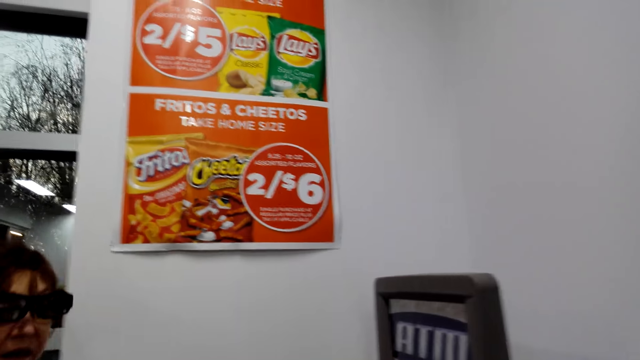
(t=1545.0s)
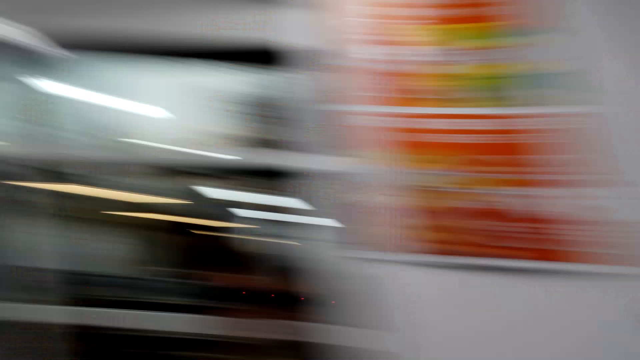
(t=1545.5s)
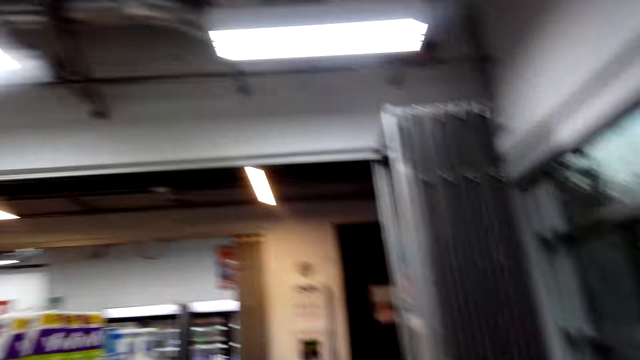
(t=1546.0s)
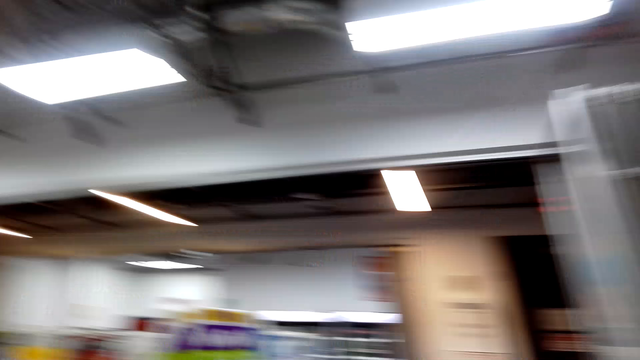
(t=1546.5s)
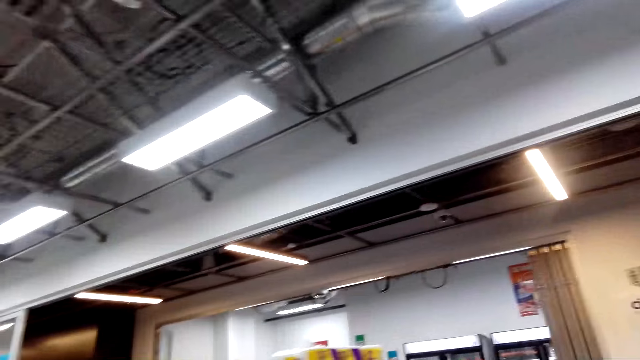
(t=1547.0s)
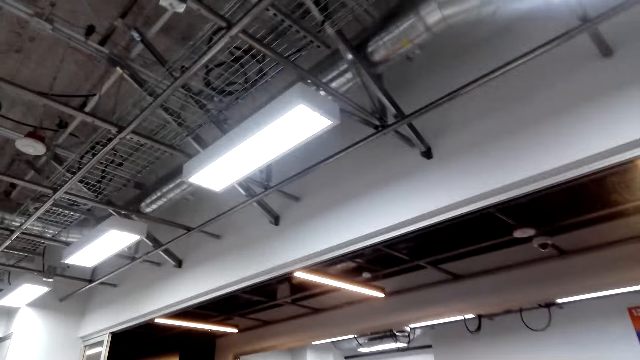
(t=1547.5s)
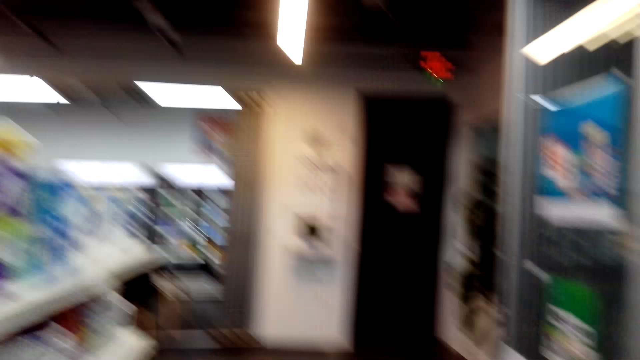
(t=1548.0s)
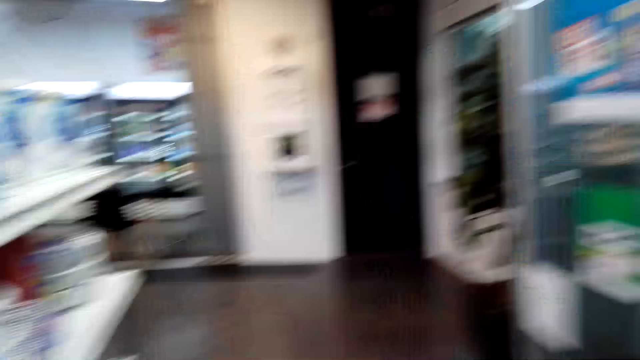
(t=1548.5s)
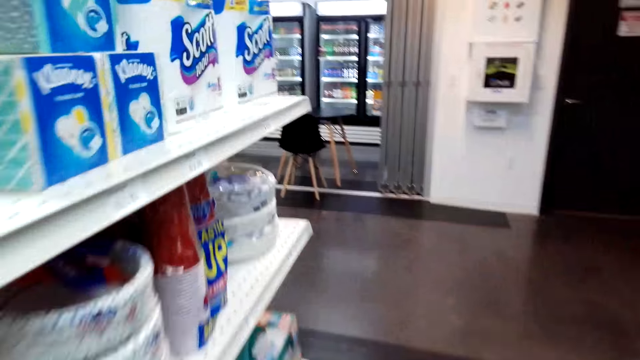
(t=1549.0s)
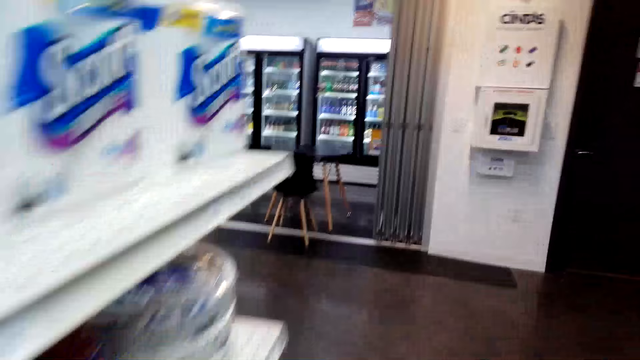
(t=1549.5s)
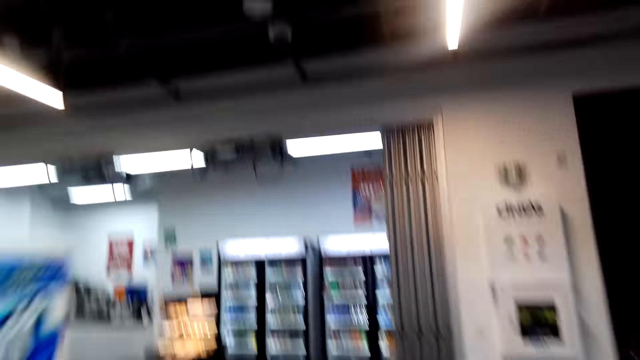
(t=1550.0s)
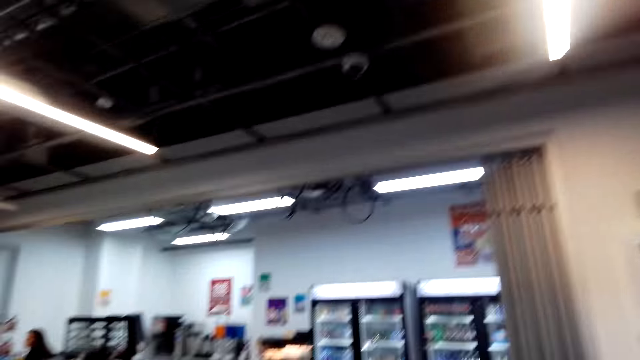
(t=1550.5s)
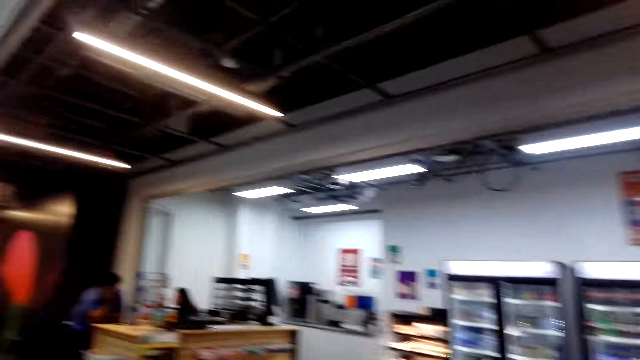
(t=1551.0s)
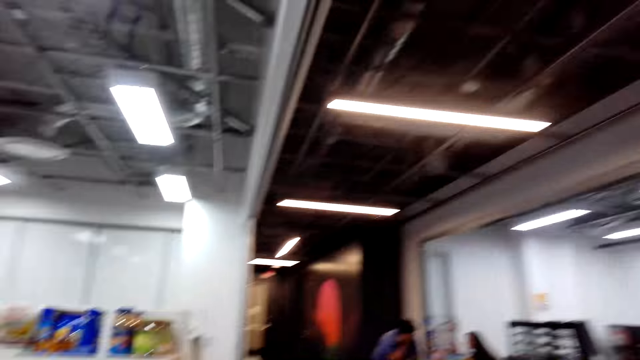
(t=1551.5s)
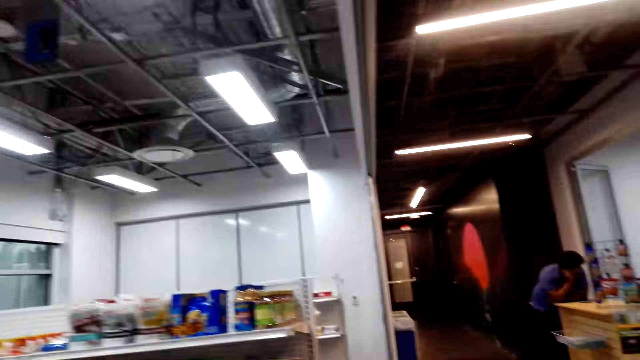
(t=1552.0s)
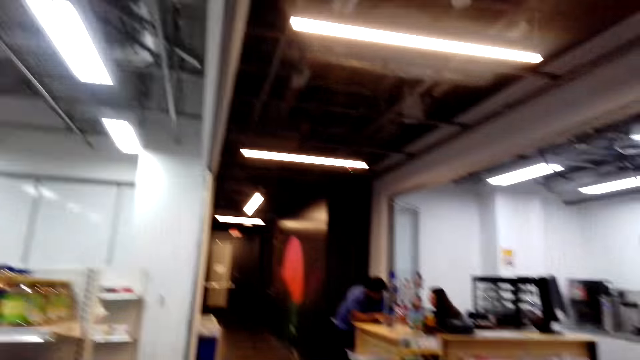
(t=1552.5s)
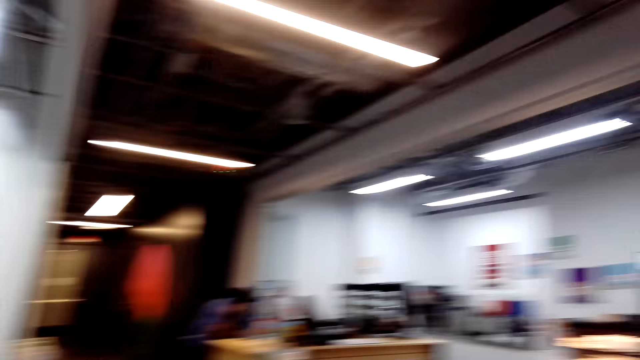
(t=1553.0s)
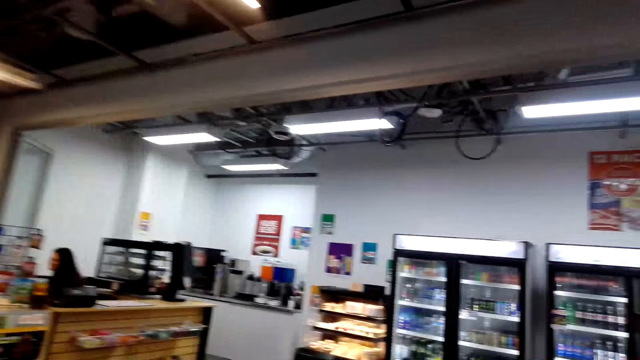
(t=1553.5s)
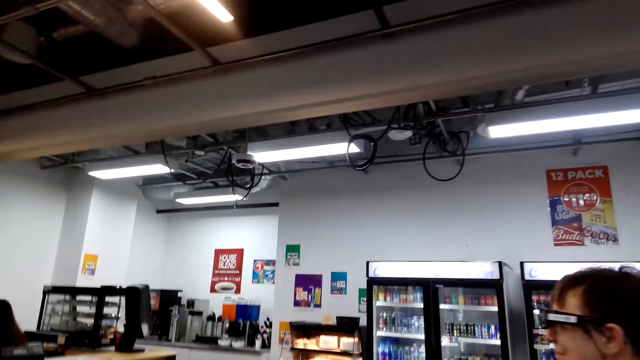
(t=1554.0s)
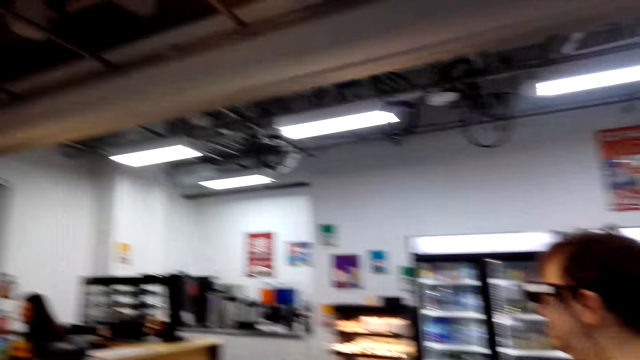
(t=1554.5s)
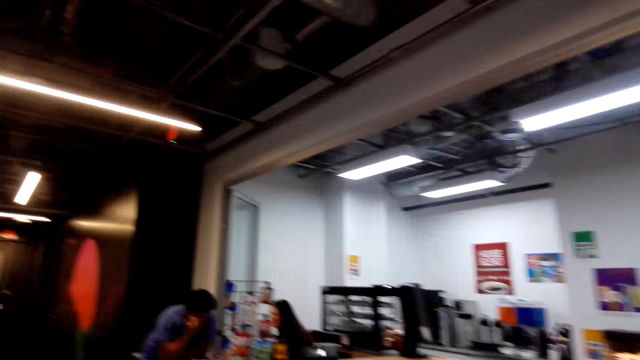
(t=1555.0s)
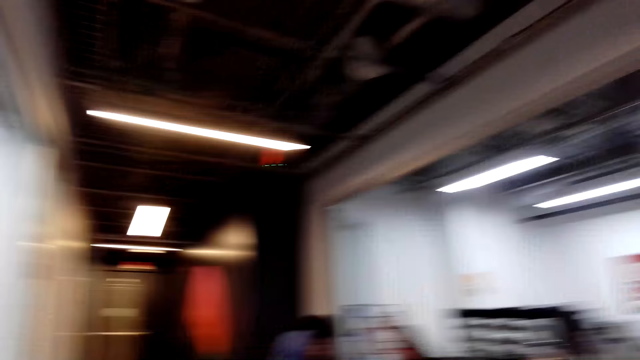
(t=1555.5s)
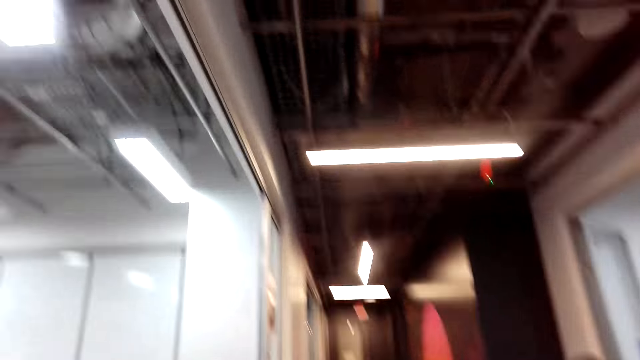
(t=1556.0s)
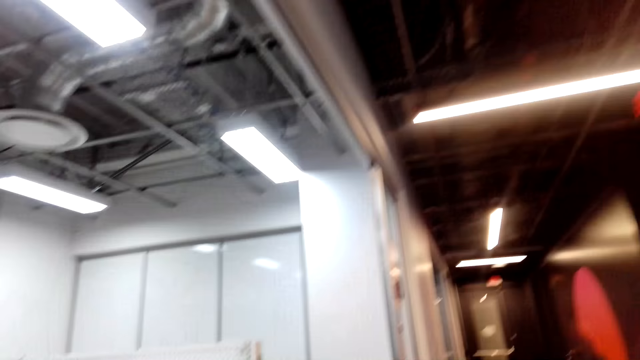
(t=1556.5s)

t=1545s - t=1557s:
The camera wearer walks in the supermarket toward a store clerk. A person walks in the supermarket.

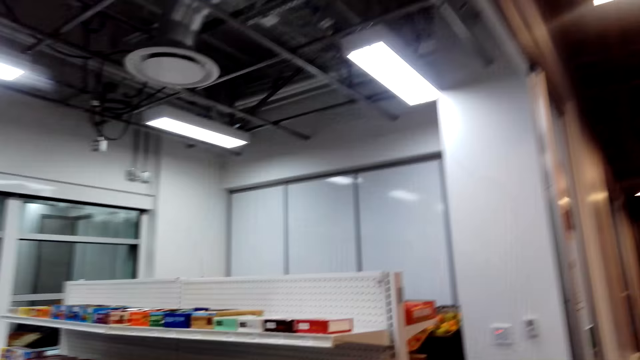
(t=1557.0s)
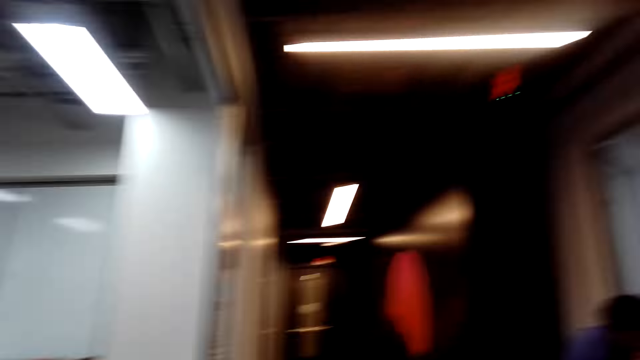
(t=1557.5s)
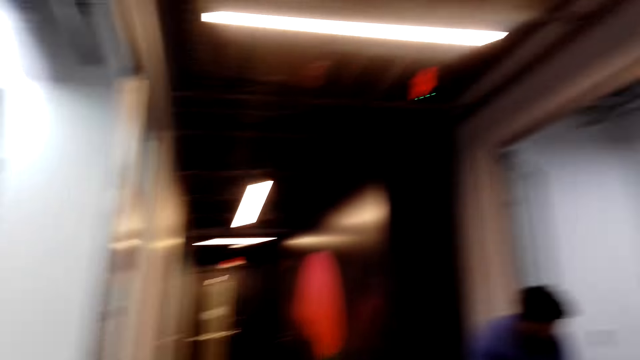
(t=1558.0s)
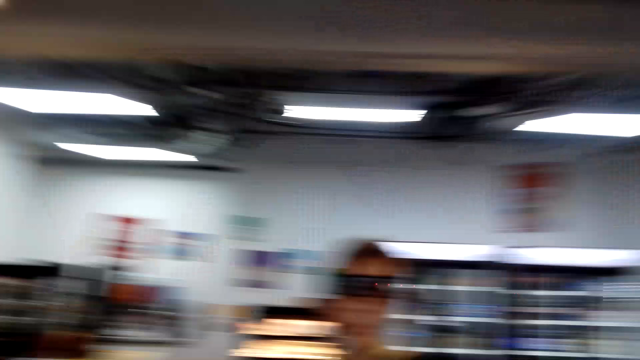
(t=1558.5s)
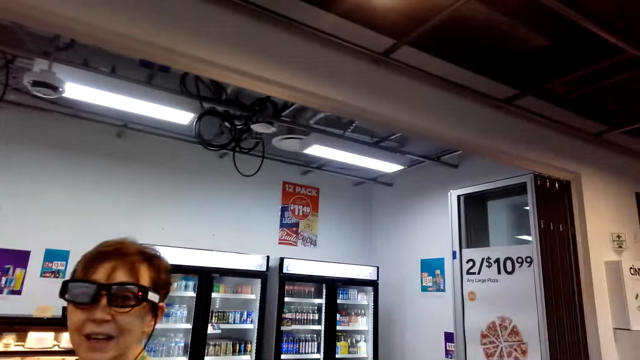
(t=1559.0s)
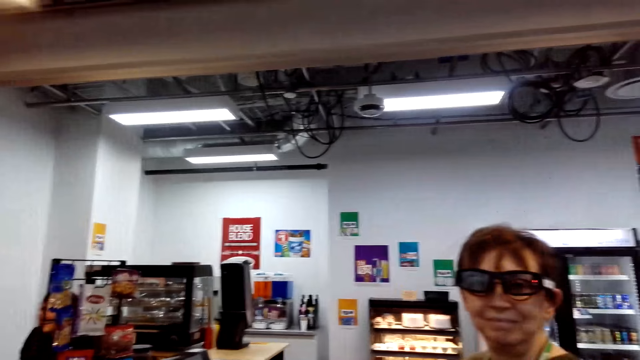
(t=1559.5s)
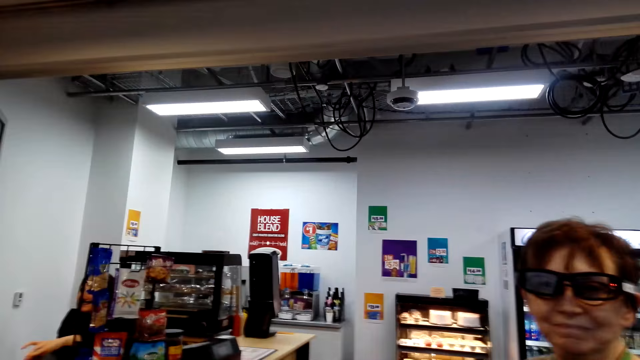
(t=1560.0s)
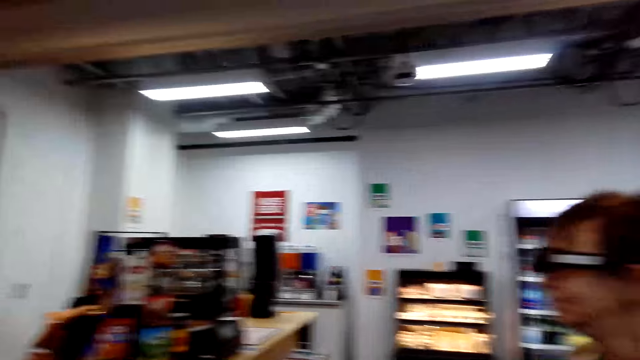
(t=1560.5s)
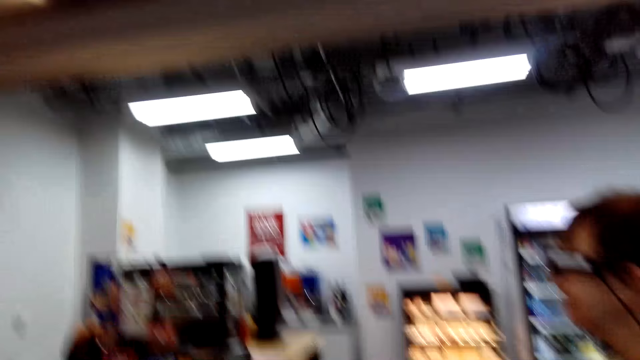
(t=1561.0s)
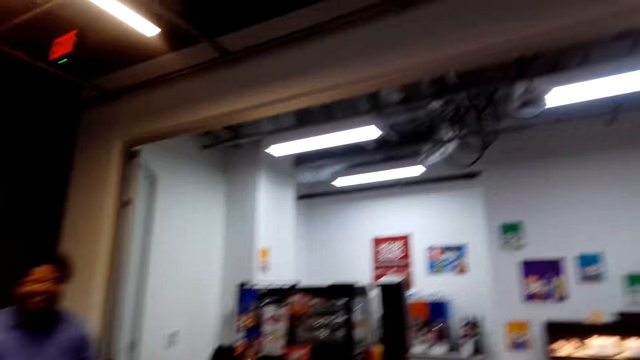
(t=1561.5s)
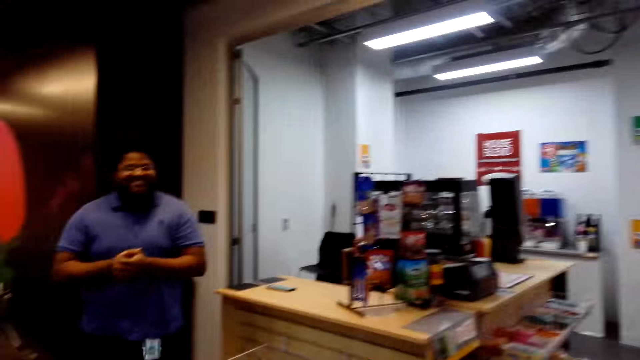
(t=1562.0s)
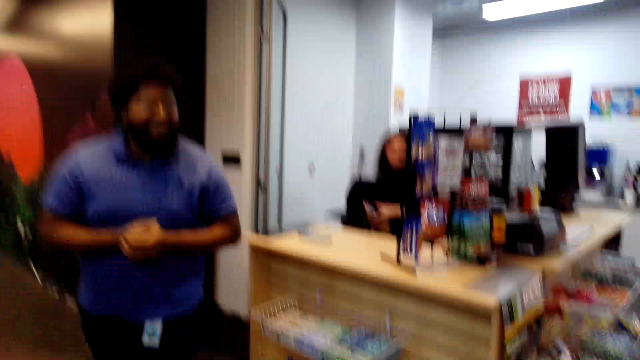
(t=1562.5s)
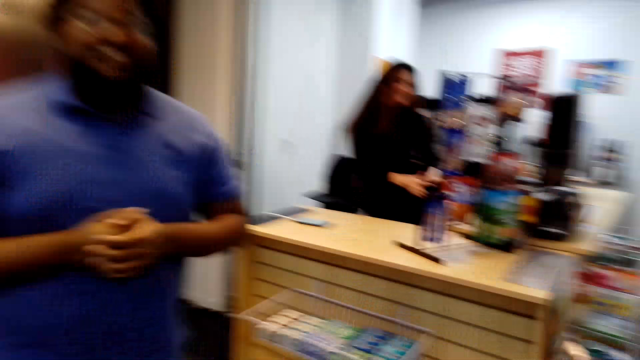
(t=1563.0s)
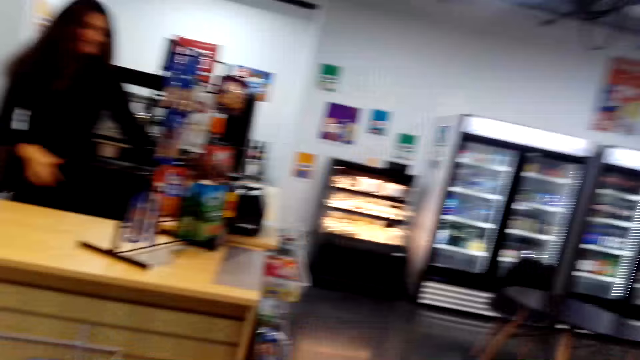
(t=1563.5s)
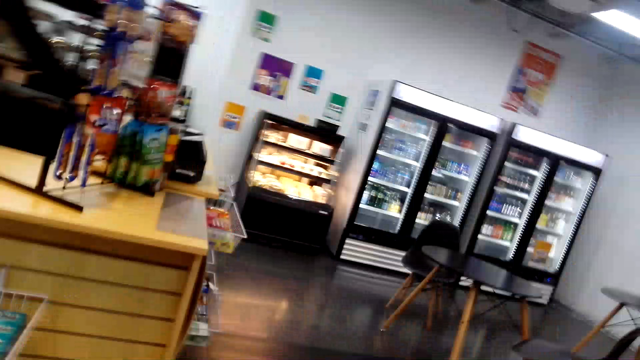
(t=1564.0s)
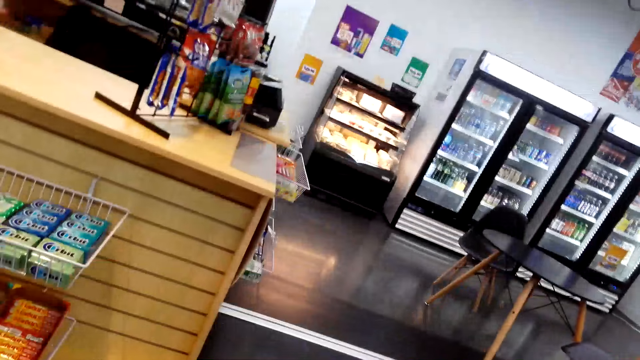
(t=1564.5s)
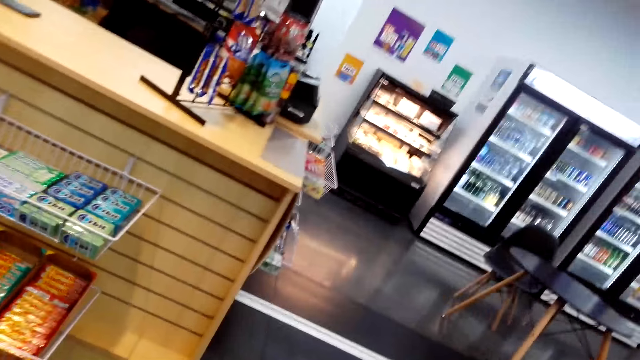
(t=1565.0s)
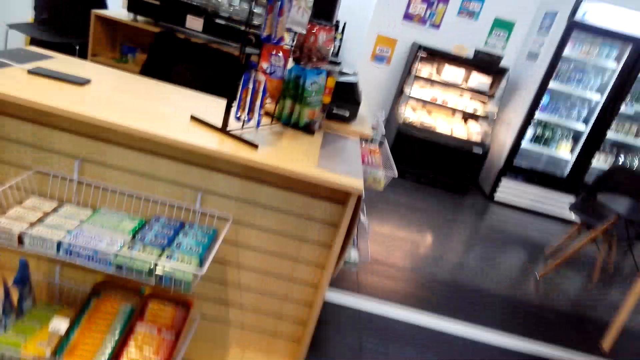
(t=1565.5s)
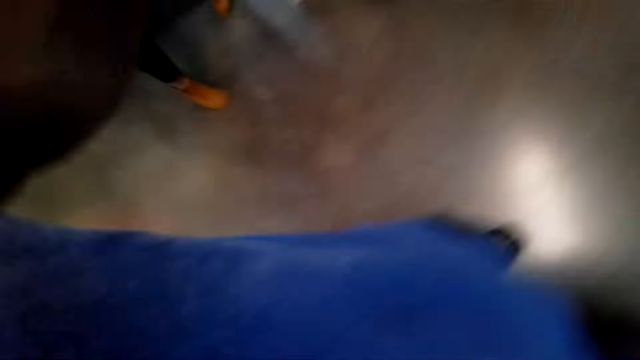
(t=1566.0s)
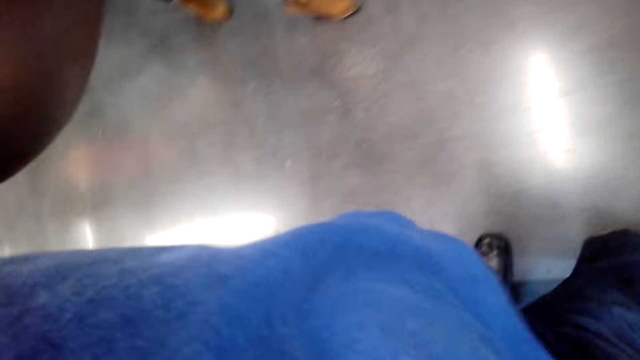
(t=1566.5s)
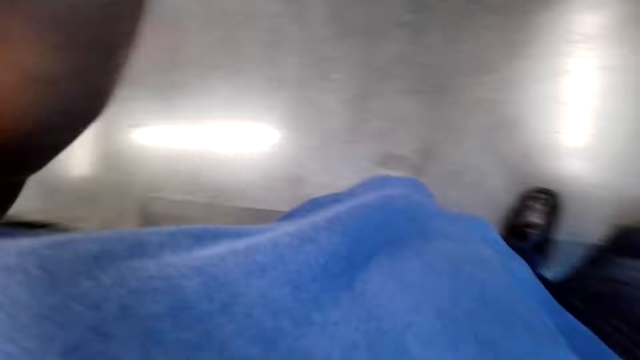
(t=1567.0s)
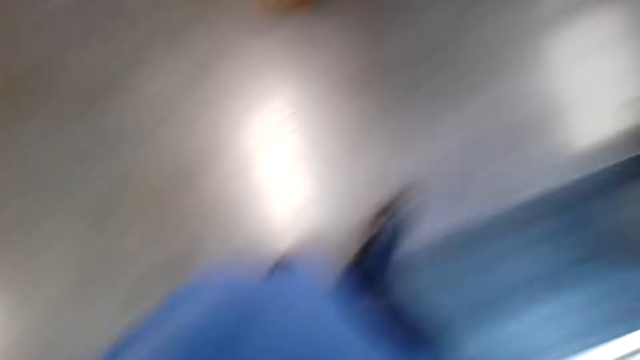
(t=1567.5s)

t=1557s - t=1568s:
A person stands near the counter. The camera wearer talks to a store clerk. They remove the camera from the head and give the camera to the store clerk.
